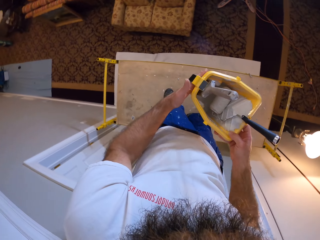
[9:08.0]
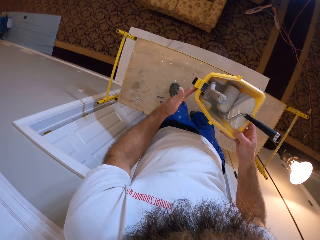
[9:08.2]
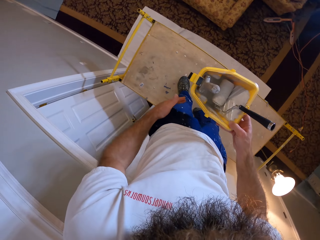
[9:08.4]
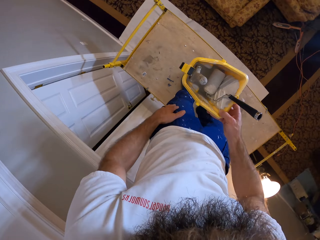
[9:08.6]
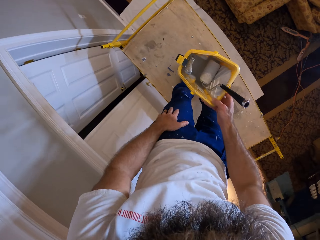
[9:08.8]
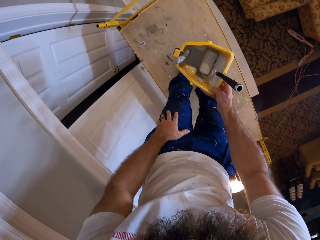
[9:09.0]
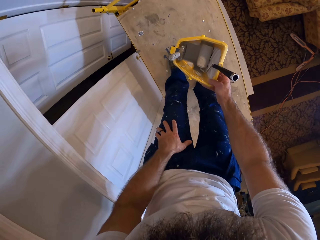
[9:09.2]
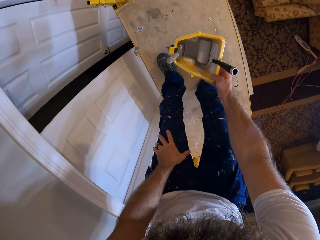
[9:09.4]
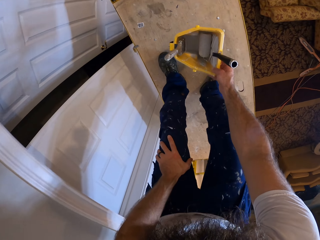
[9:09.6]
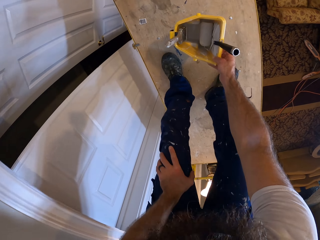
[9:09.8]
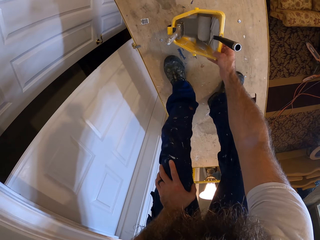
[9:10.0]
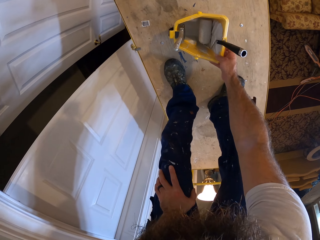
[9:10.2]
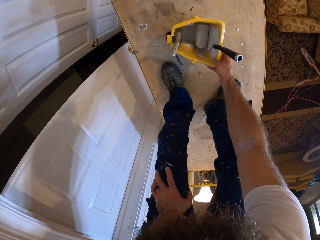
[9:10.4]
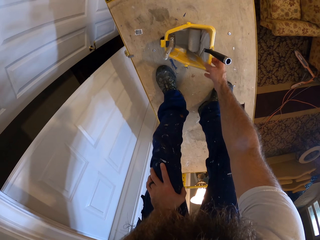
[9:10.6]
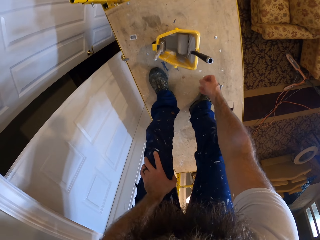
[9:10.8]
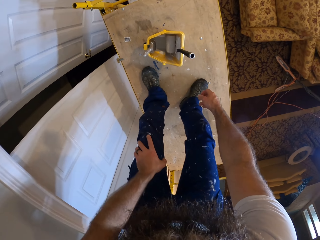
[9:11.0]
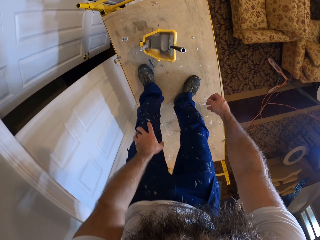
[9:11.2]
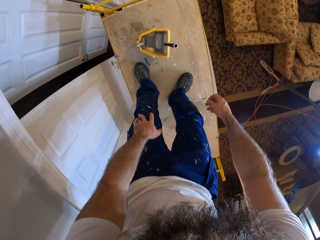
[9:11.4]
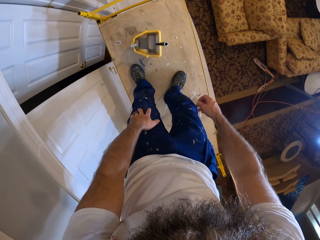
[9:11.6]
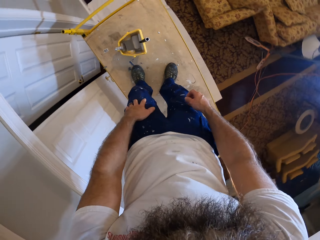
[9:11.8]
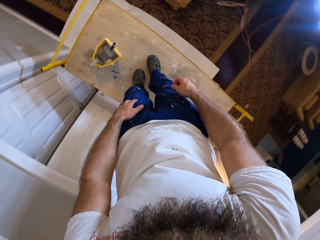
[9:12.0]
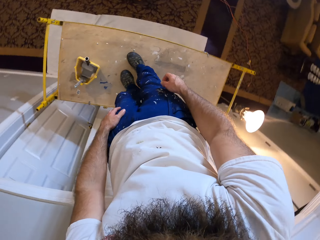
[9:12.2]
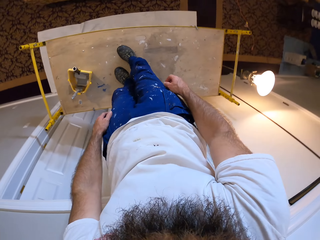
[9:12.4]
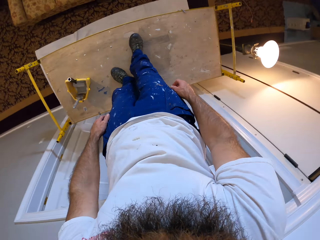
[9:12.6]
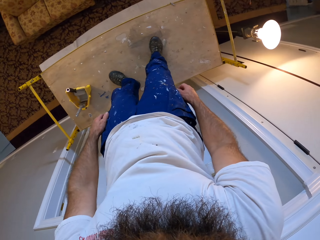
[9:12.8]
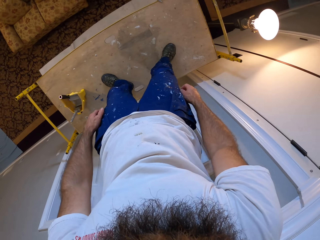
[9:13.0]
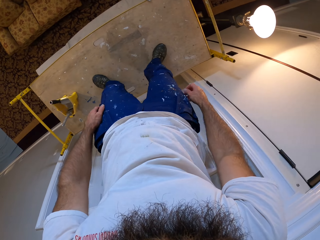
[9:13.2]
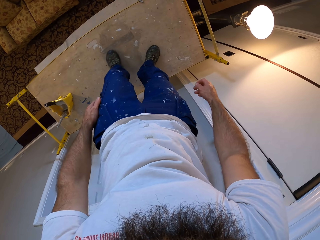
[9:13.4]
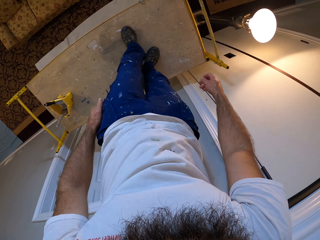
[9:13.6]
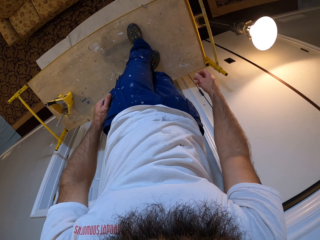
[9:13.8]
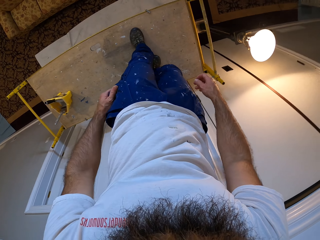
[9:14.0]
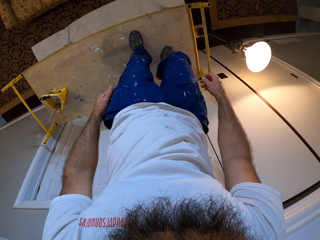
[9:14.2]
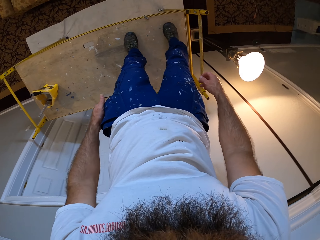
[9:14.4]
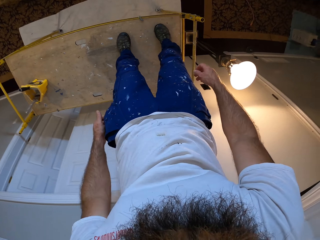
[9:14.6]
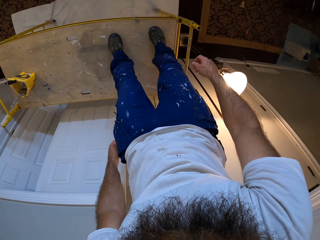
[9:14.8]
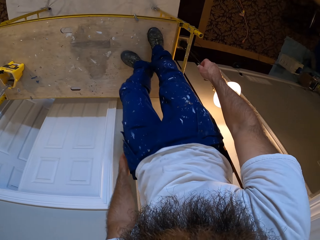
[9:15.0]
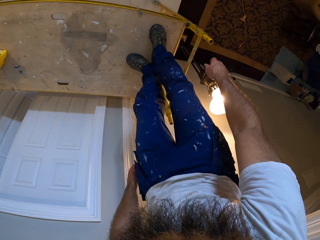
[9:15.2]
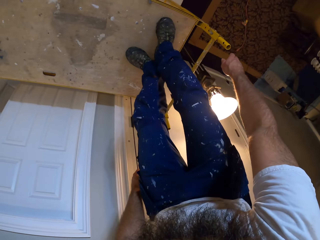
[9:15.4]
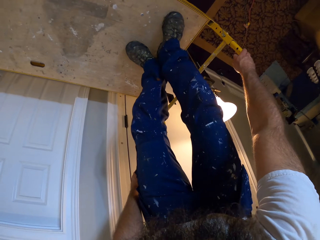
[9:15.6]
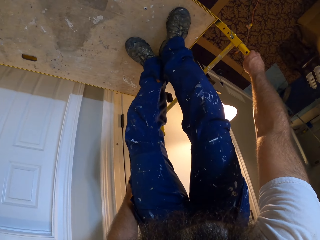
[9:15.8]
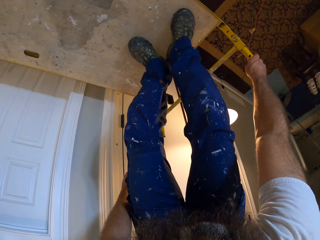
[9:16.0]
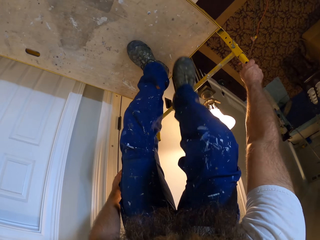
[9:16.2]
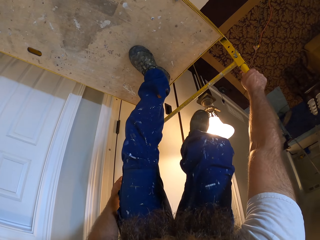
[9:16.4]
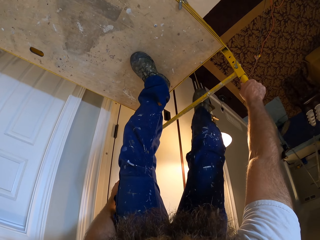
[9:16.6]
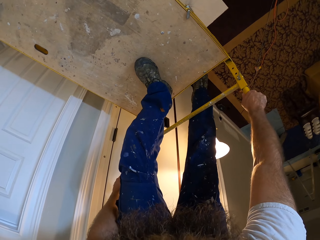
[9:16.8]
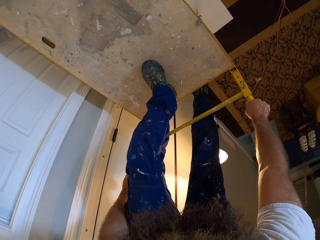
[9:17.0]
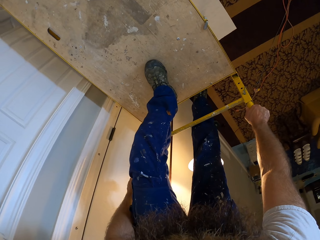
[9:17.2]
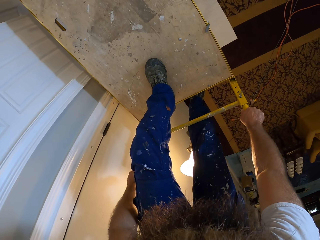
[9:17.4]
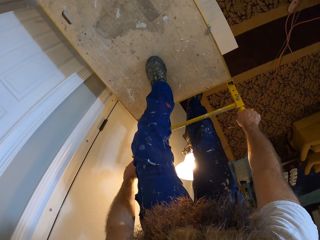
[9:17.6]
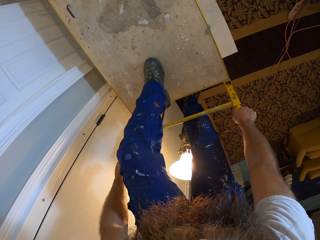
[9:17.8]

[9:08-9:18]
The camera wearer drops the paint bucket on a table with his right hand. He walks. He holds the scaffold with his right hand. He highlights the ladder. He climbs down the scaffold with his right hand.

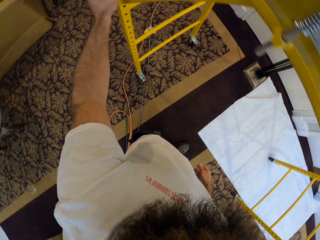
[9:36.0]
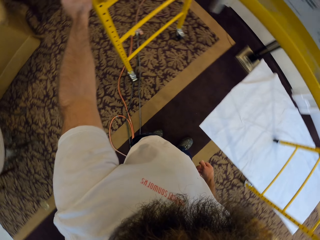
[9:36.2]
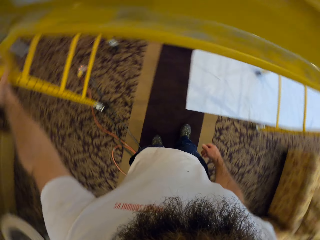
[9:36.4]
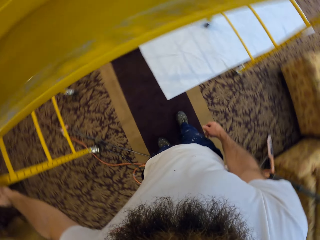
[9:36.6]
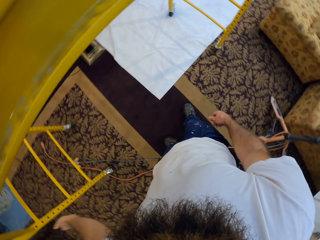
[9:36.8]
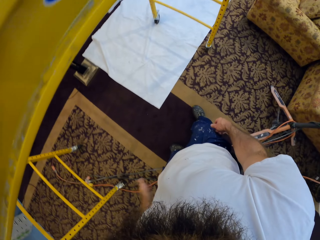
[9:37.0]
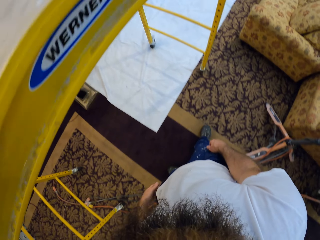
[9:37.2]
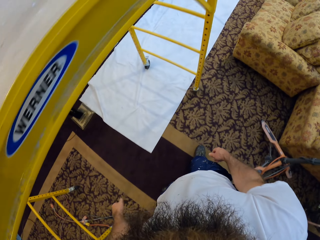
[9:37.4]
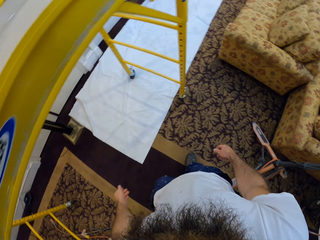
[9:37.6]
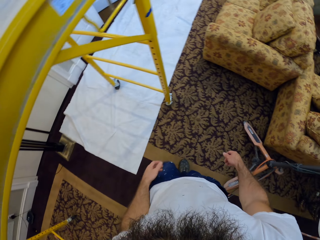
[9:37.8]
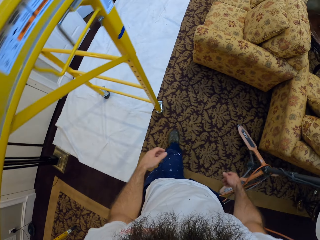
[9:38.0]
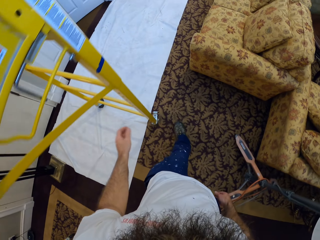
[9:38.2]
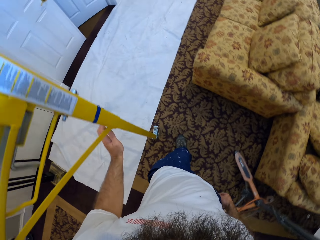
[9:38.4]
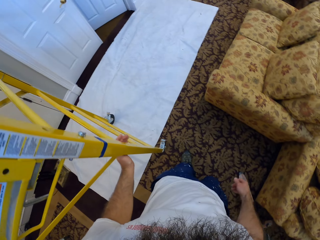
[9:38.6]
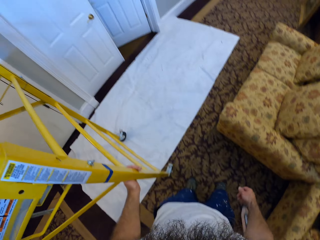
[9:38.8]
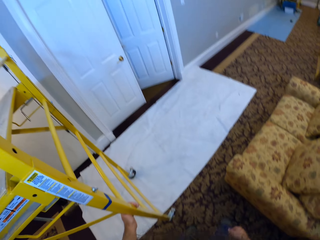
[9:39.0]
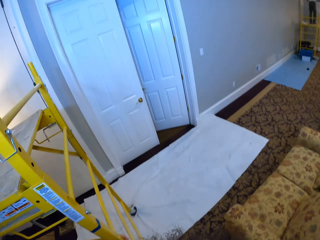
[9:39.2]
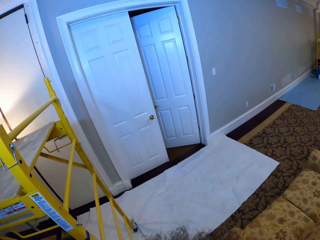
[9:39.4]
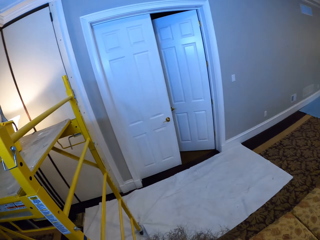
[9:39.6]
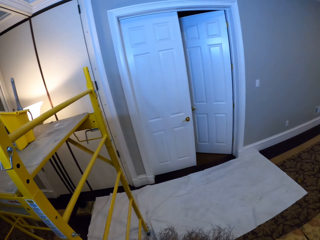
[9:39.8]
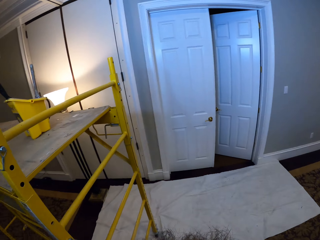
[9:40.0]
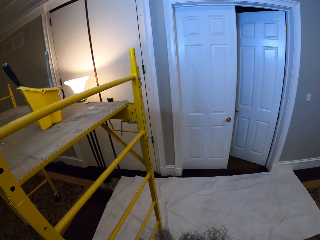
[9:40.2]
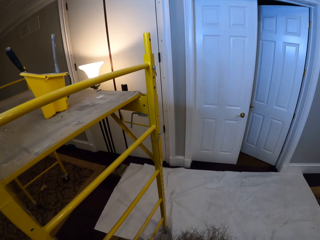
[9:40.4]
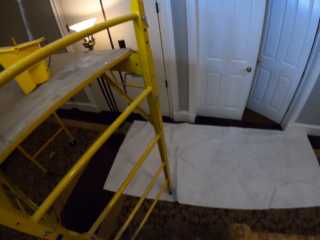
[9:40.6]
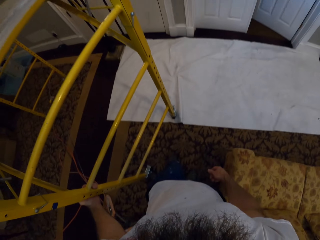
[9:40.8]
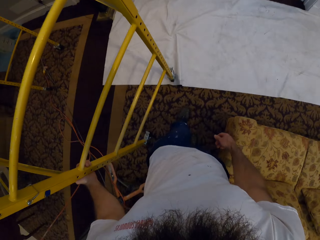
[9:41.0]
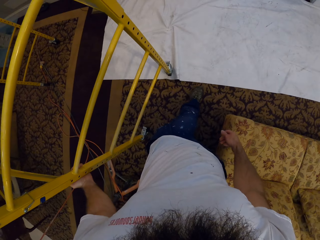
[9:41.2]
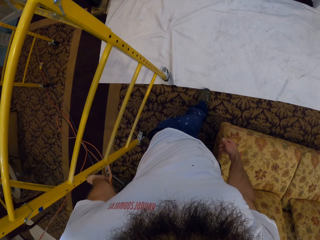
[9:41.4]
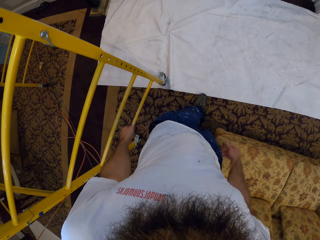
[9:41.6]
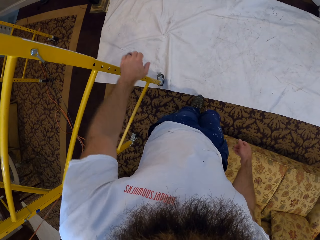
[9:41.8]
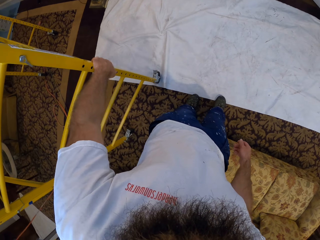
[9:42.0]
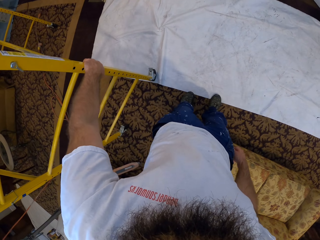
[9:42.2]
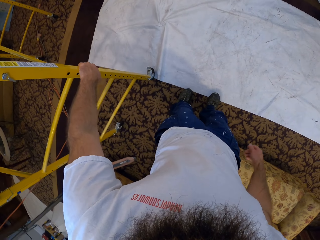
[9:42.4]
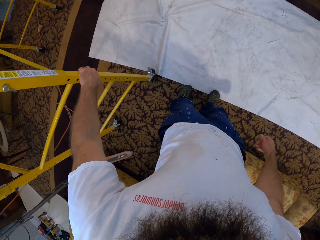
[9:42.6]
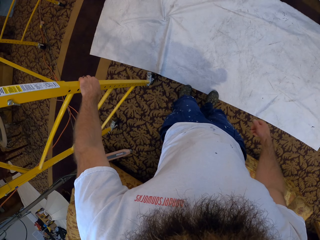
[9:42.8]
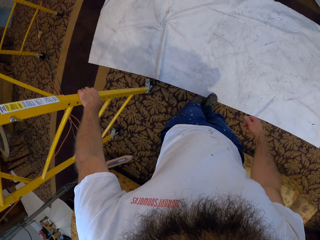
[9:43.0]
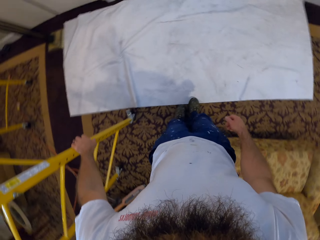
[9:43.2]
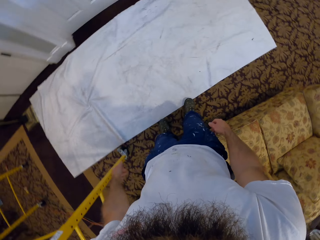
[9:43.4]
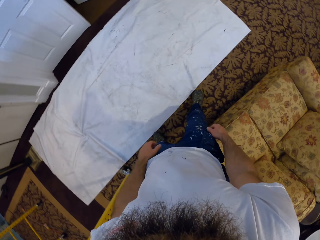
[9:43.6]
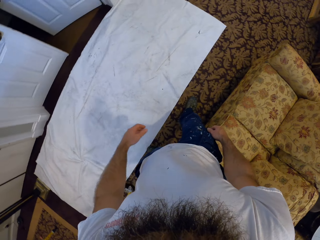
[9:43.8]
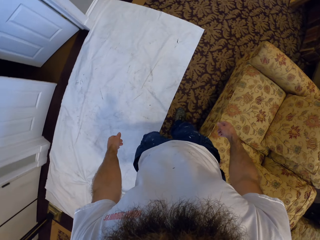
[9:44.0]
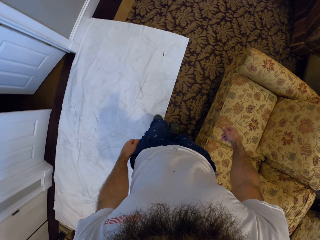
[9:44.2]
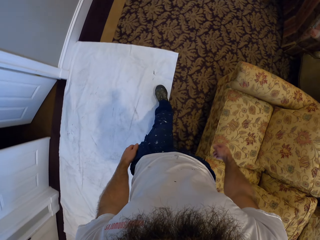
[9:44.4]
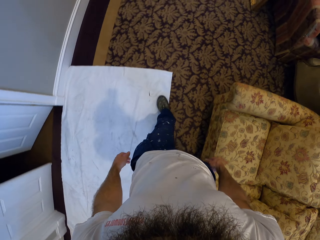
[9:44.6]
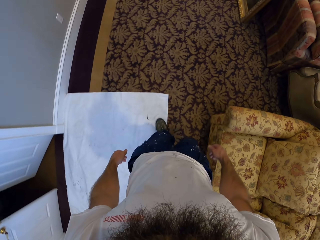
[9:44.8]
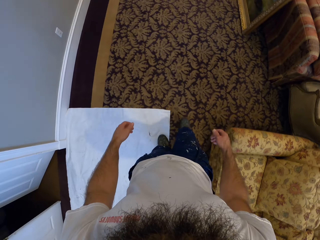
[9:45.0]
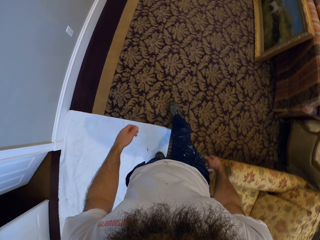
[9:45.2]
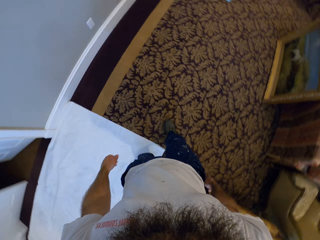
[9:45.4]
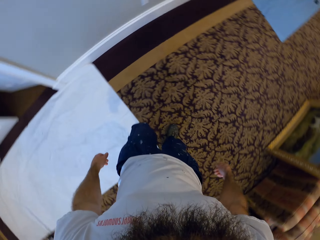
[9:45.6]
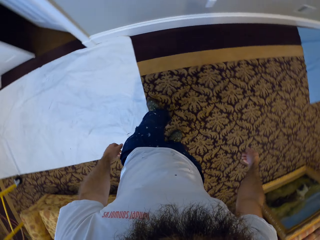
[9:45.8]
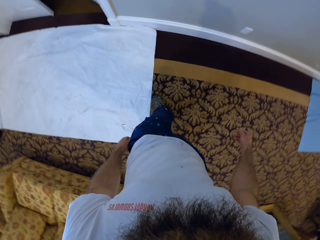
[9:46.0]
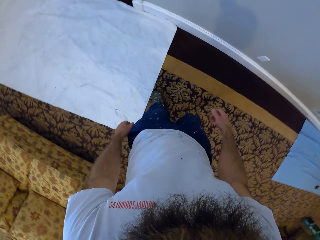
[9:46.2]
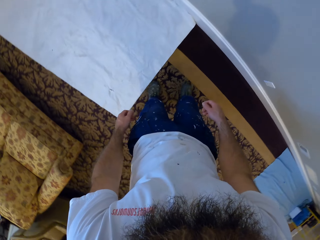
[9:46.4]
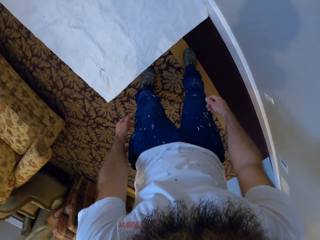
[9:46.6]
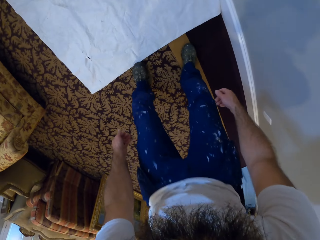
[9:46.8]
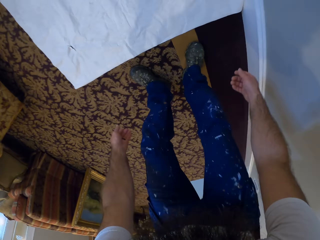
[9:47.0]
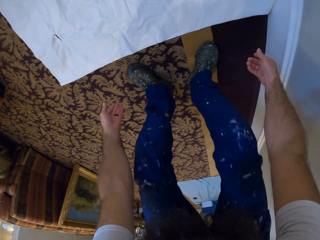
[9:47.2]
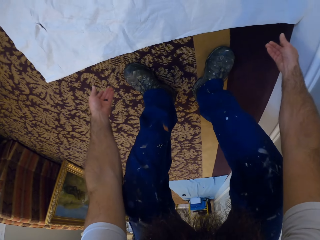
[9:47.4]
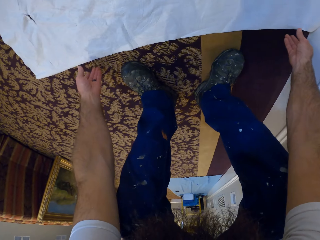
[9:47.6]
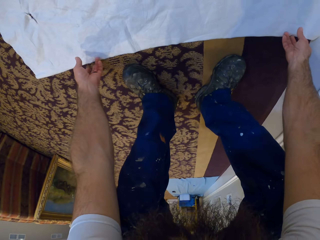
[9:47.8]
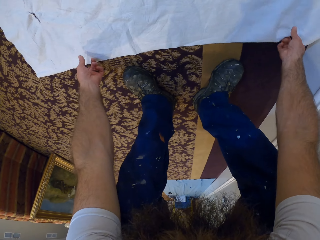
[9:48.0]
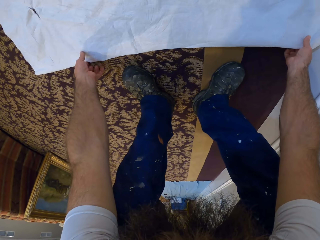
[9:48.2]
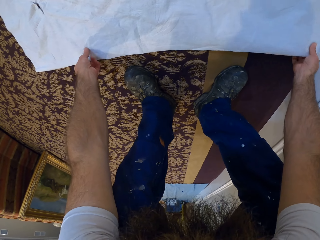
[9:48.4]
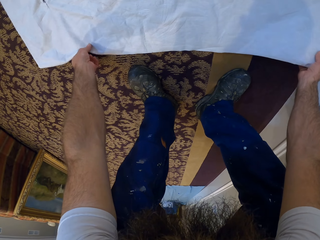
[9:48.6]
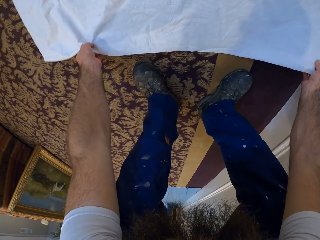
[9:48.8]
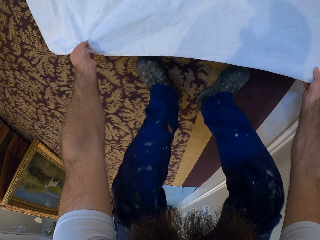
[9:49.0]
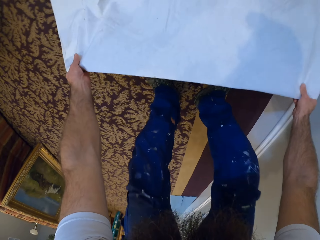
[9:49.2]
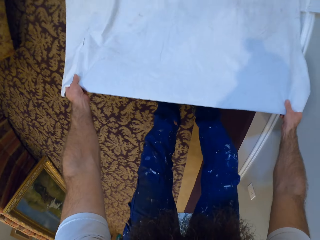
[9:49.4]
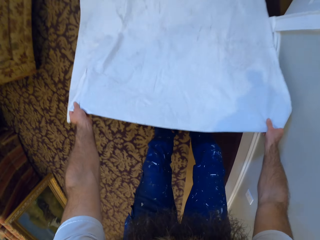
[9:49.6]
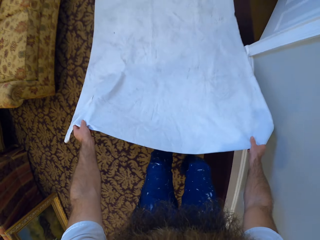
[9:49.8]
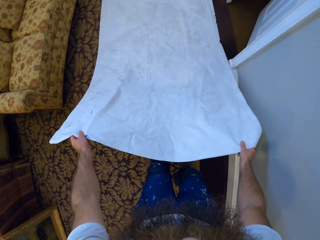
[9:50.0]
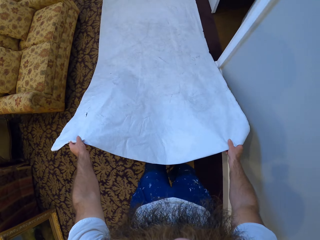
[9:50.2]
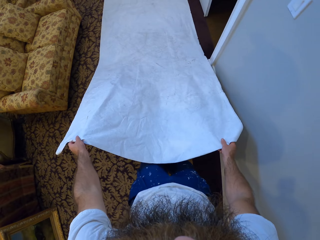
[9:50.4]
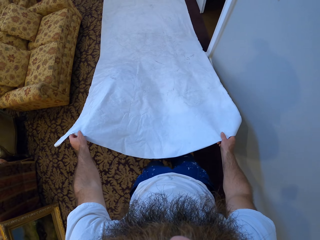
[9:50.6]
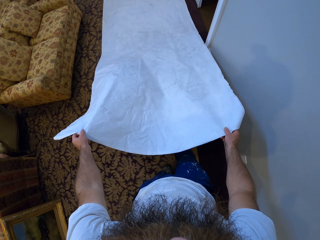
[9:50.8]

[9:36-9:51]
The camera wearer moves in the room. He holds the scaffold with his left hand. He pulls the workbench. He moves in the room. He holds the scaffold with his left hand again. He pulls the workbench again. He moves in the room again. He drags a cloth or paper from the floor with both hands.
